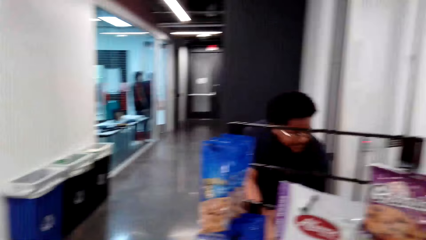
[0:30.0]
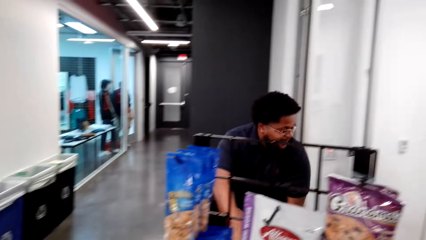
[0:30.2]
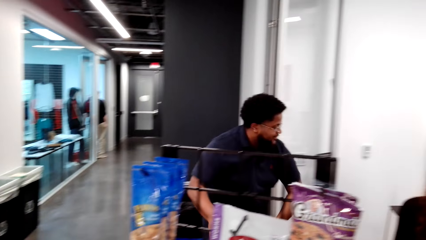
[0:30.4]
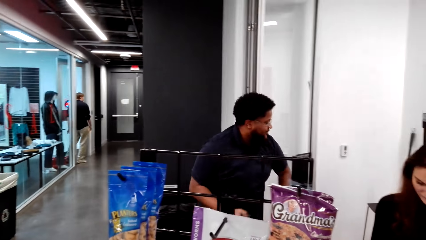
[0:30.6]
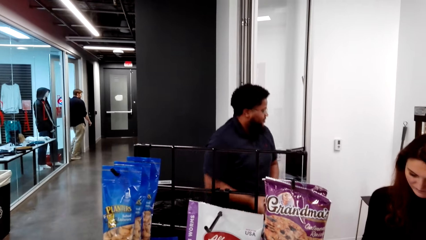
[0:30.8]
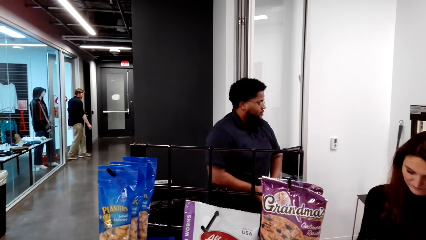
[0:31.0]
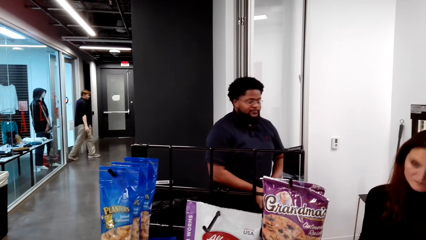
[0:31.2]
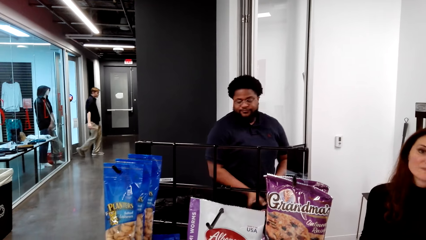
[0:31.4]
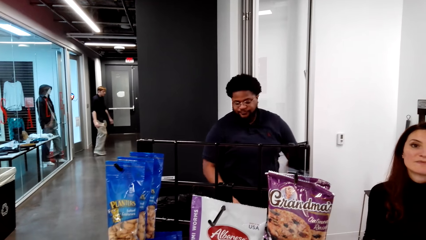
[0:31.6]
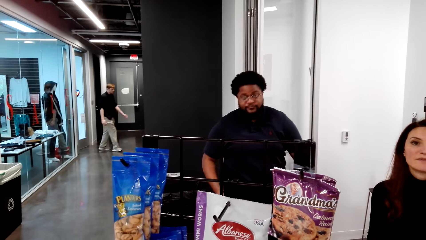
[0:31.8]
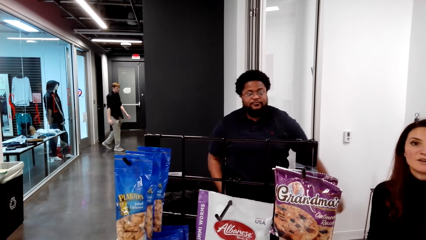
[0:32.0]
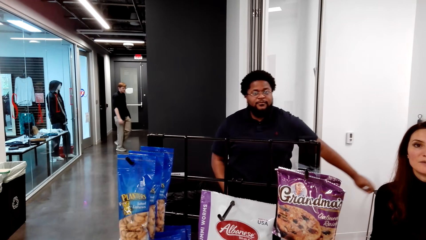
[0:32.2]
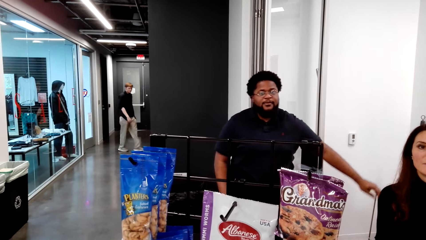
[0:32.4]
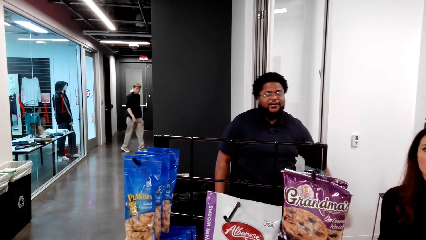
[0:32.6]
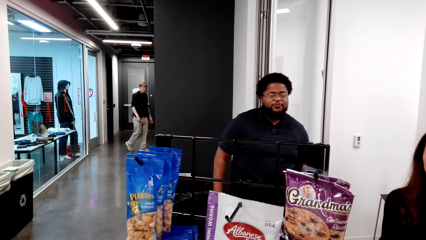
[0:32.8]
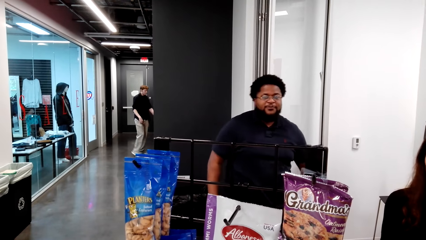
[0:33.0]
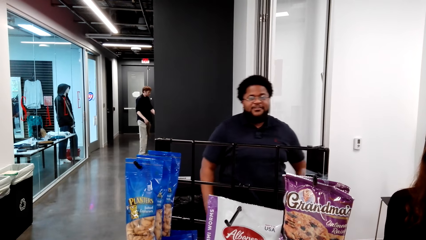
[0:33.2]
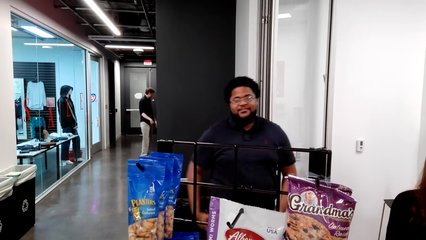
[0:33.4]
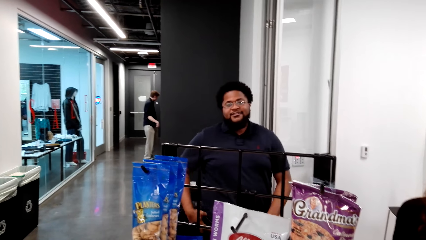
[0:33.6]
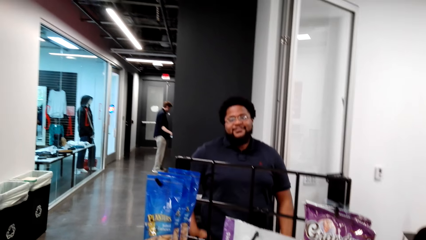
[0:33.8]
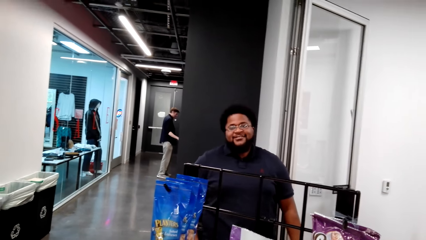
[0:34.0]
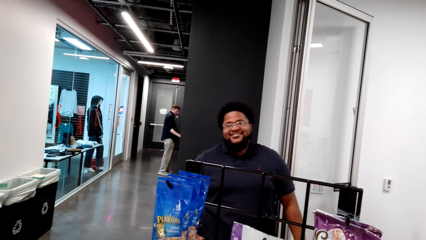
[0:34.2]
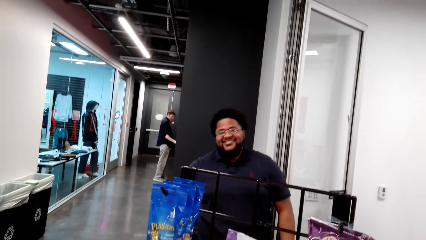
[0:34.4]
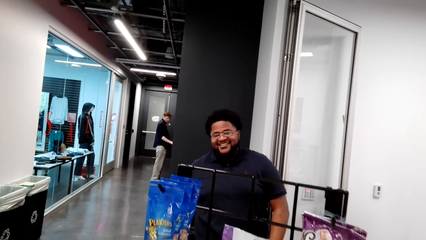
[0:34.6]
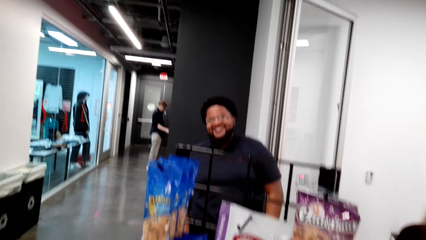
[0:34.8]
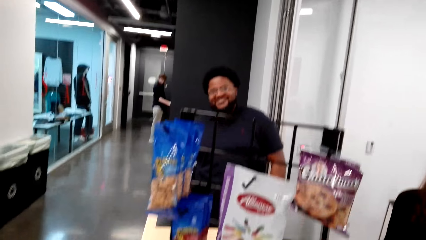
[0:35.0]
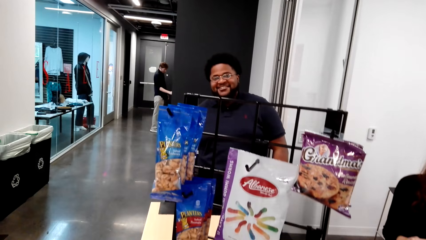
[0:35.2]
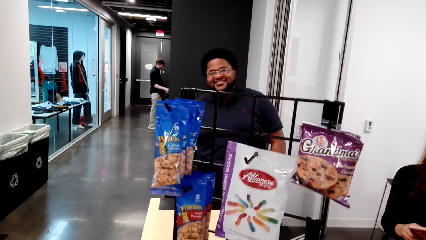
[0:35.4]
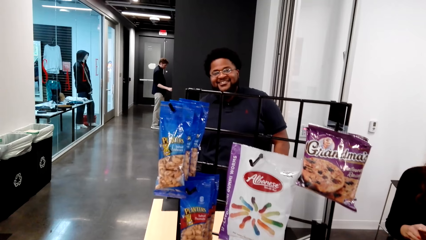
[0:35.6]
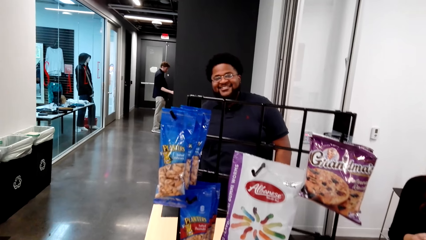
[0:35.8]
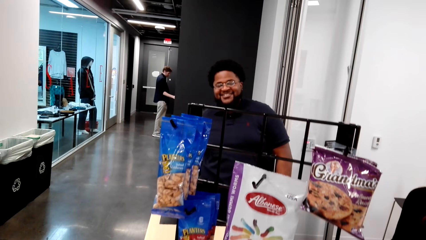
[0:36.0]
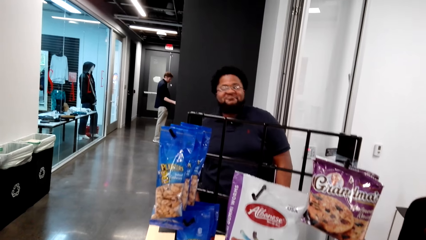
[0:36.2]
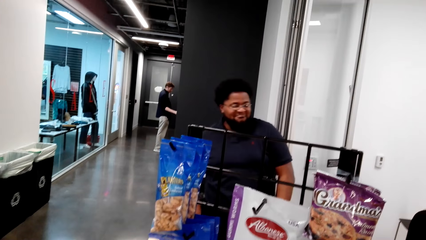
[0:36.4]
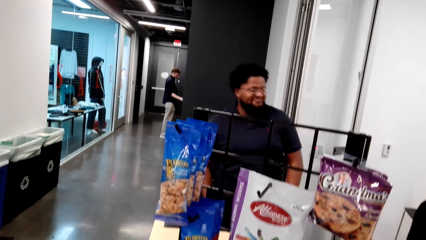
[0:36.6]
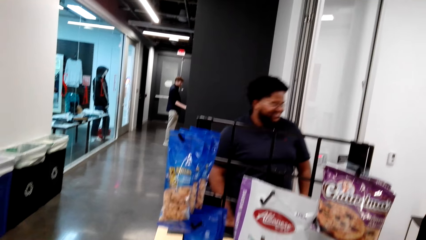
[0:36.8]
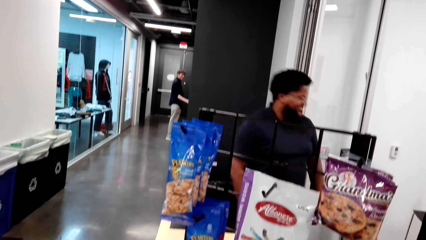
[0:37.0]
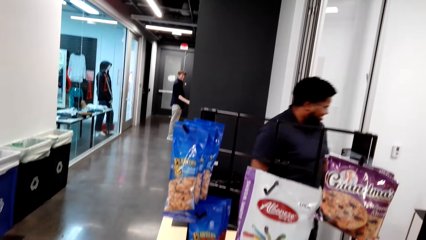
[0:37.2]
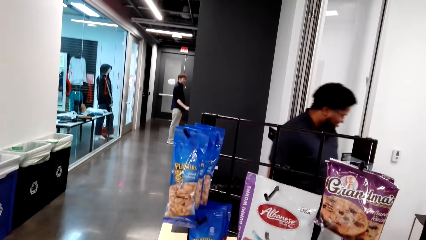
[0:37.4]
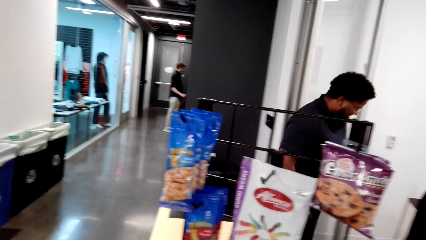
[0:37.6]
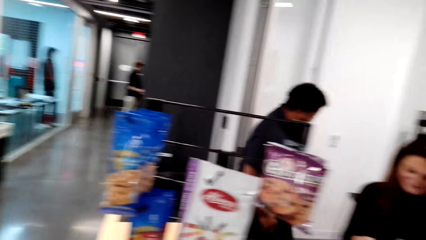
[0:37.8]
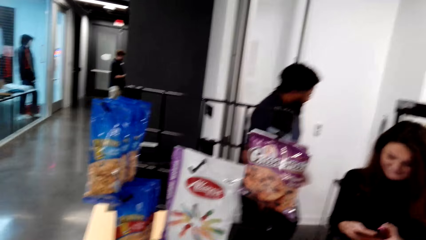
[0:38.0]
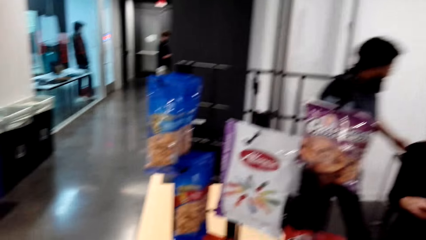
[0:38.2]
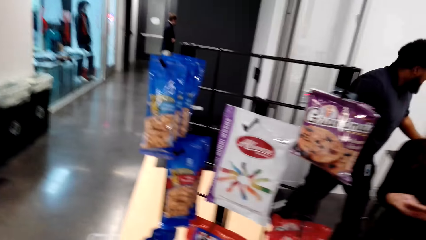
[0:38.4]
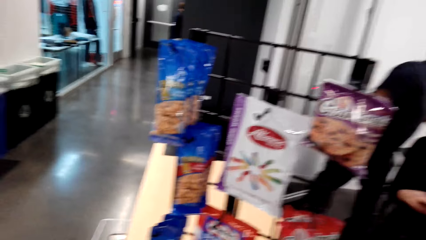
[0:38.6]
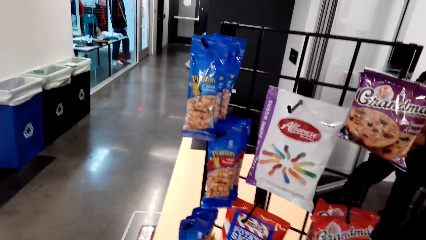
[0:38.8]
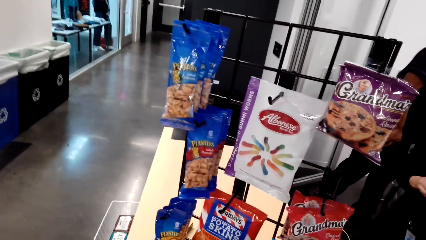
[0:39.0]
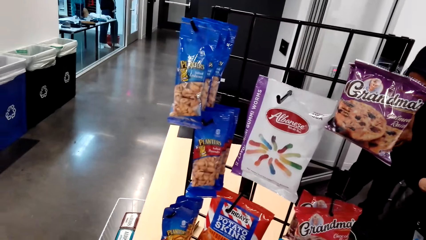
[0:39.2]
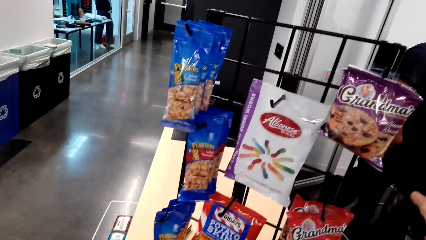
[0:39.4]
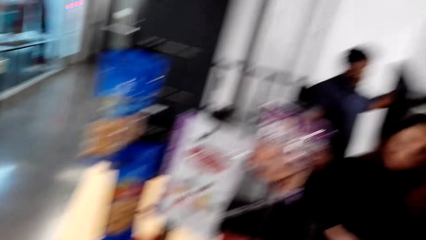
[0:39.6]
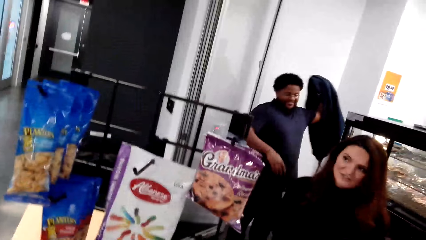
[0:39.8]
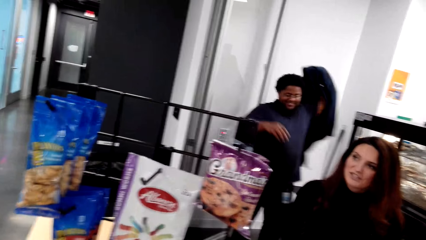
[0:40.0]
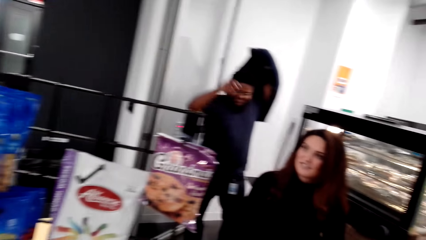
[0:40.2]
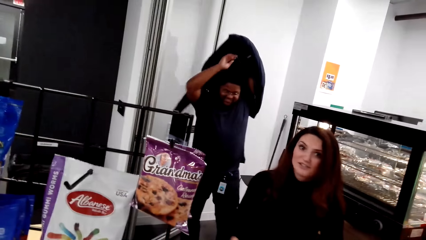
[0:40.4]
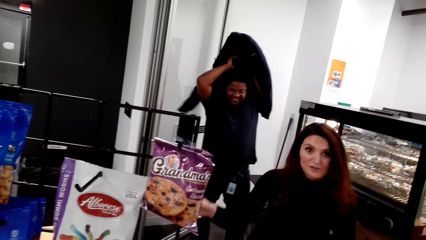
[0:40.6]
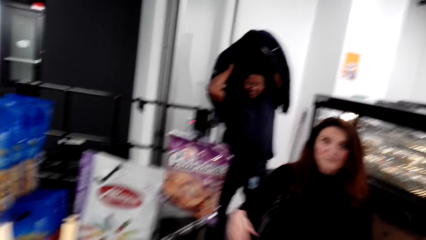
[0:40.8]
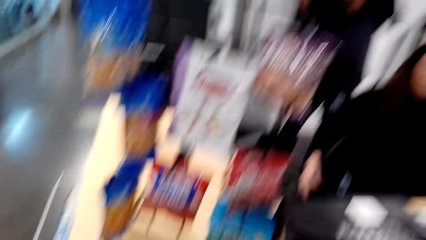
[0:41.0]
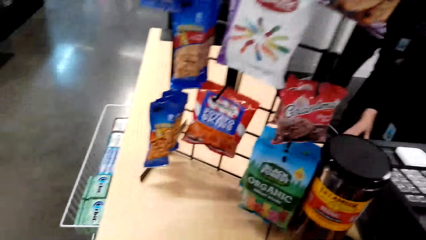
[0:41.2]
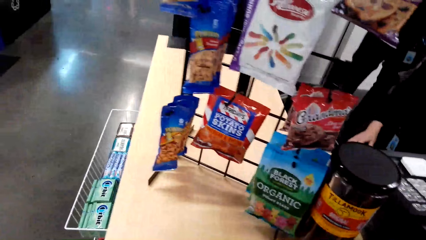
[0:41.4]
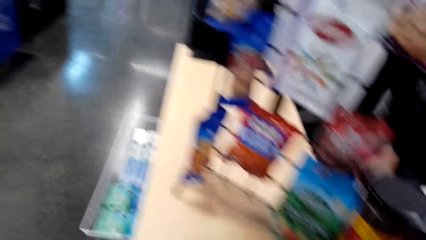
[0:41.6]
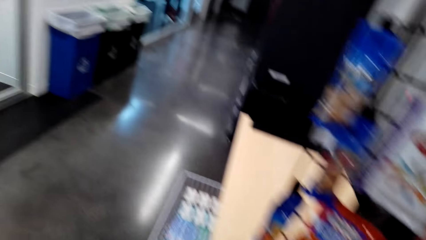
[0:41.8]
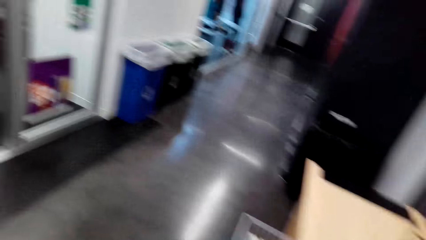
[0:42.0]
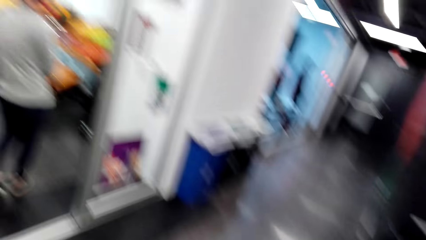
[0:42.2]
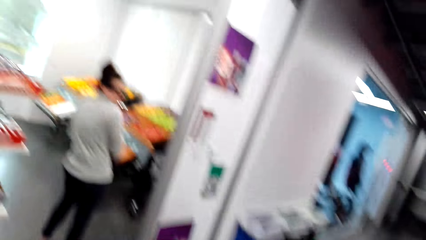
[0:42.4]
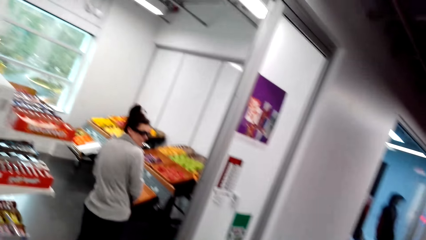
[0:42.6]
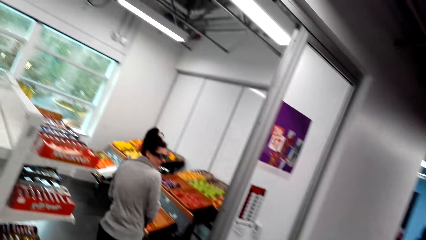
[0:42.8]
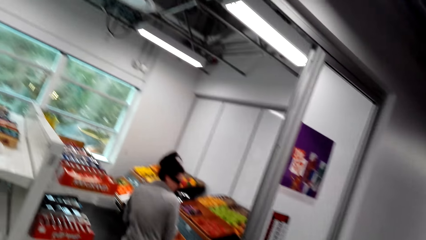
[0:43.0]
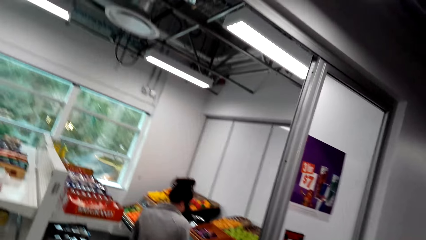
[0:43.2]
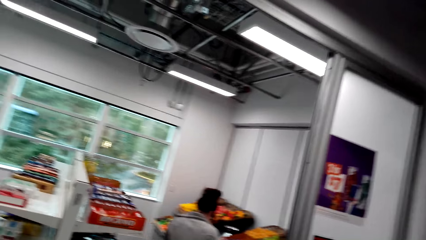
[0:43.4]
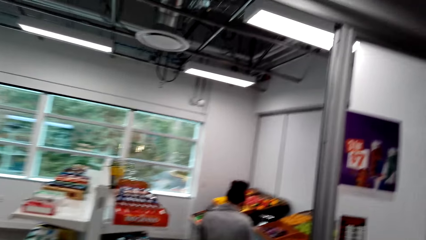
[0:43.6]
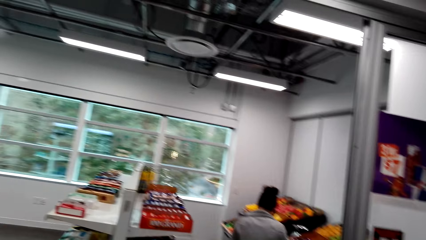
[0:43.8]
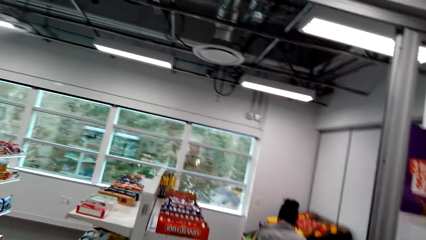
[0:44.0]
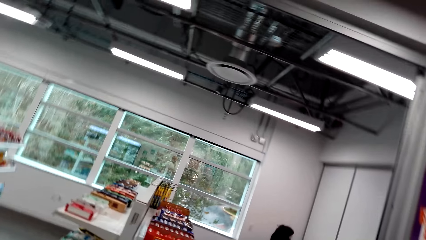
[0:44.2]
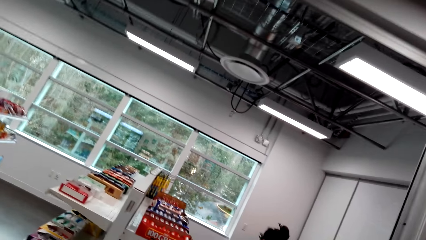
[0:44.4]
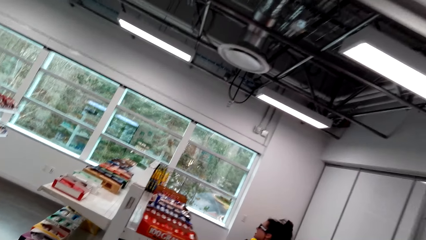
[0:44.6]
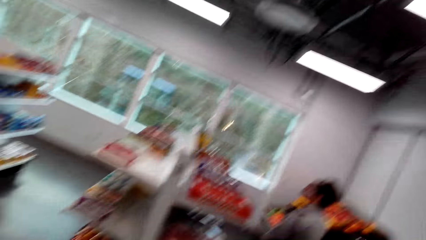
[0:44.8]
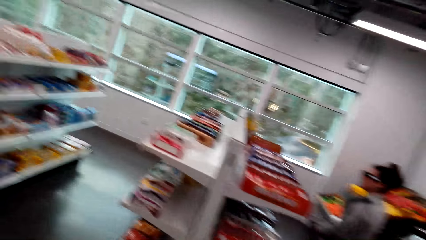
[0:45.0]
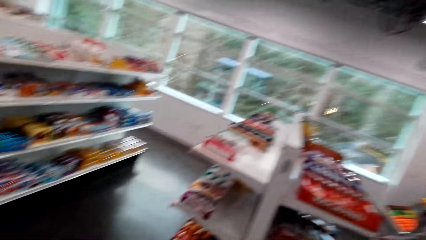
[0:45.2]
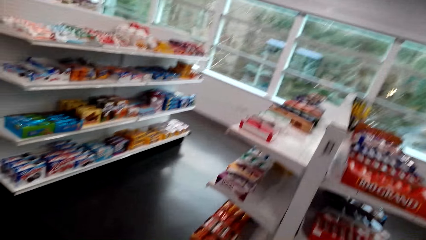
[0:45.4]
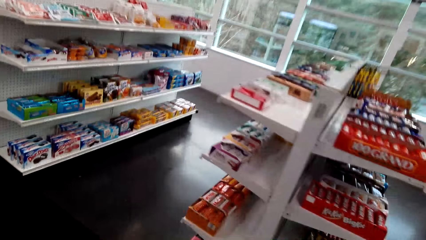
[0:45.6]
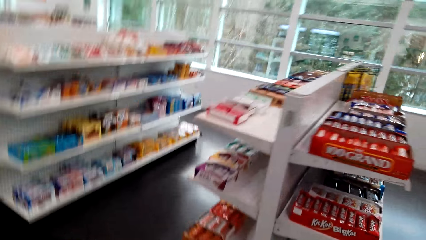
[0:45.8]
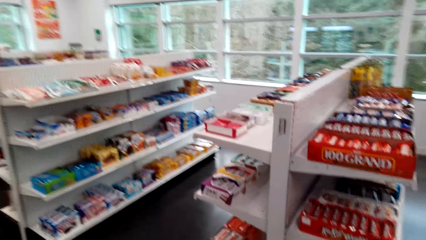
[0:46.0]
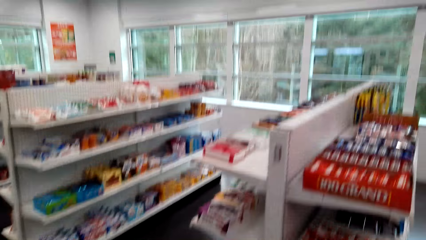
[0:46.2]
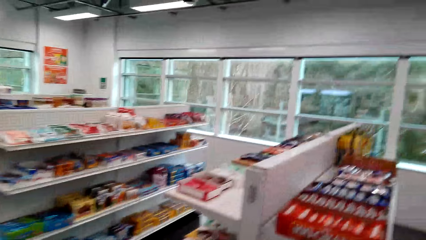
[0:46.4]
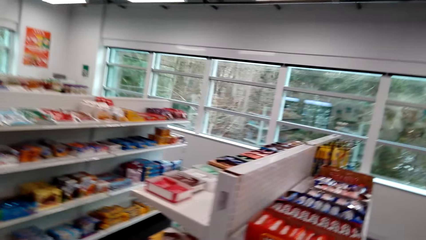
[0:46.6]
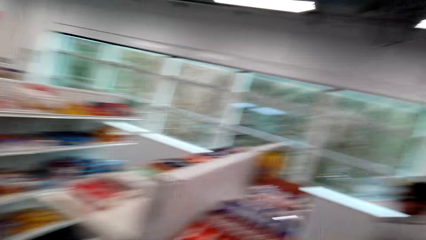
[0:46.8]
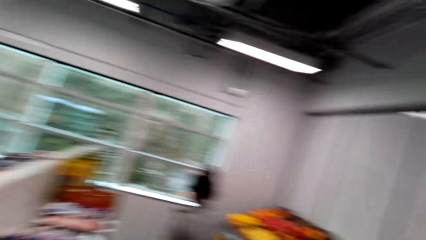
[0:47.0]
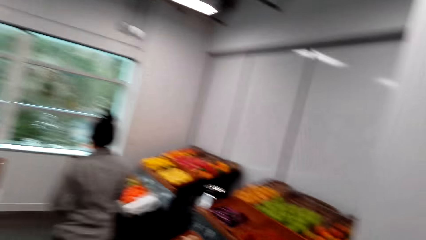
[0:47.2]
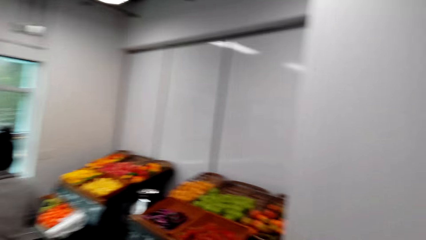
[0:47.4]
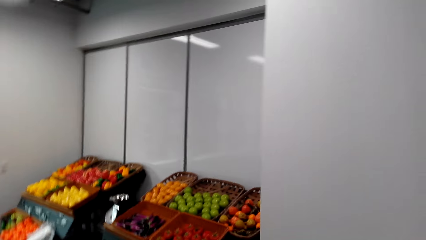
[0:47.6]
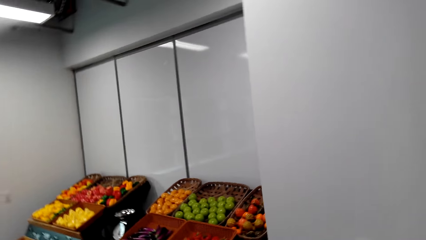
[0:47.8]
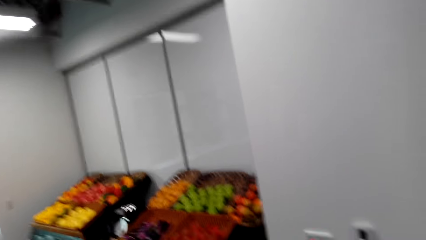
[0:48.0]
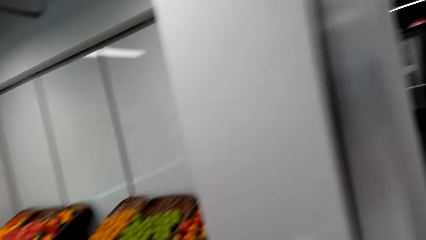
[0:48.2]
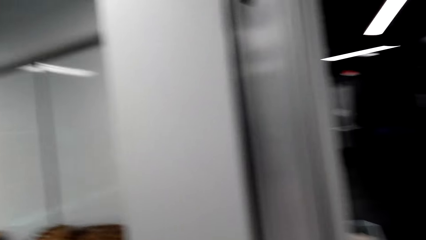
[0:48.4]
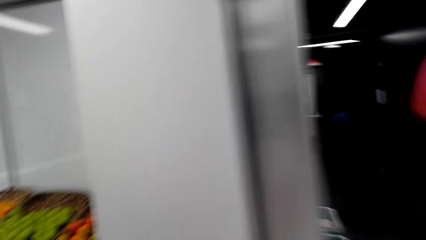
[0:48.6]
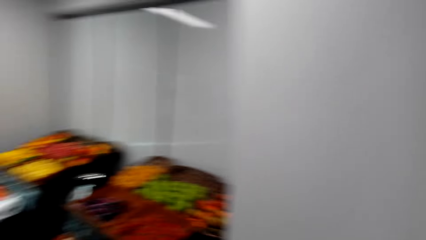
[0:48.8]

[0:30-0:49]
A man stands. The man looks at the camera wearer. He nods his head, walks to the left and wears a jacket. The camera wearer looks at a woman. They dialogue with a person. They move around the supermarket. They look around the supermarket.
